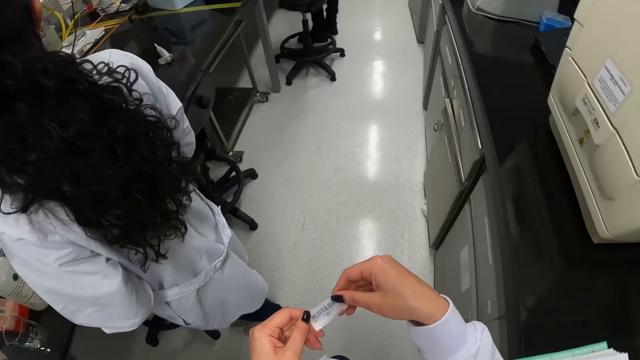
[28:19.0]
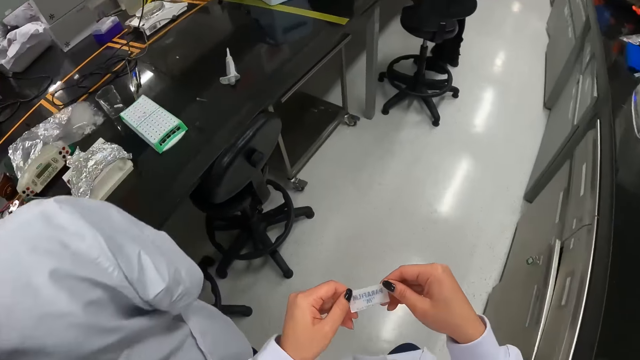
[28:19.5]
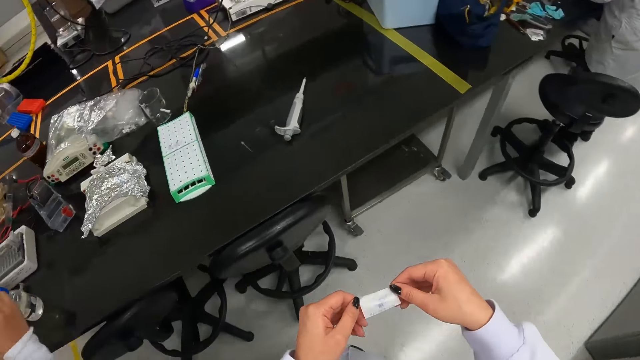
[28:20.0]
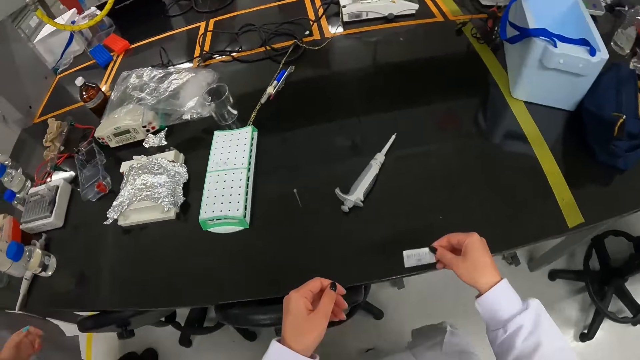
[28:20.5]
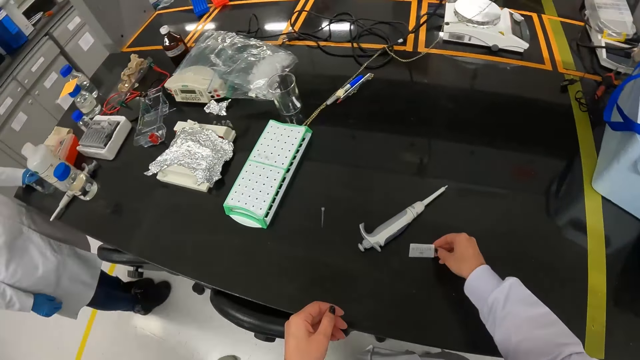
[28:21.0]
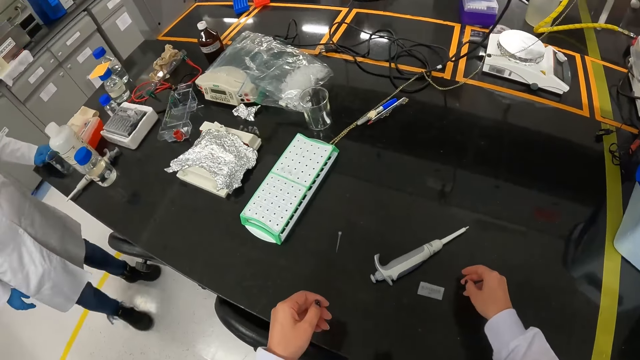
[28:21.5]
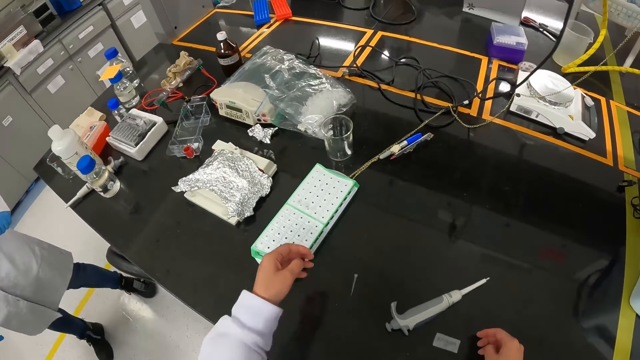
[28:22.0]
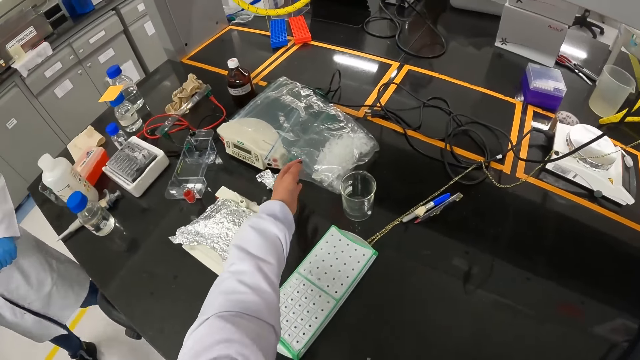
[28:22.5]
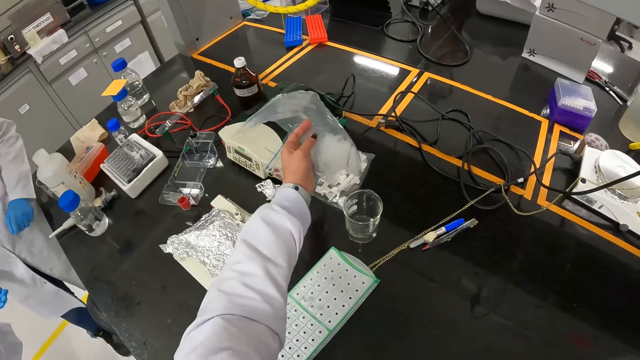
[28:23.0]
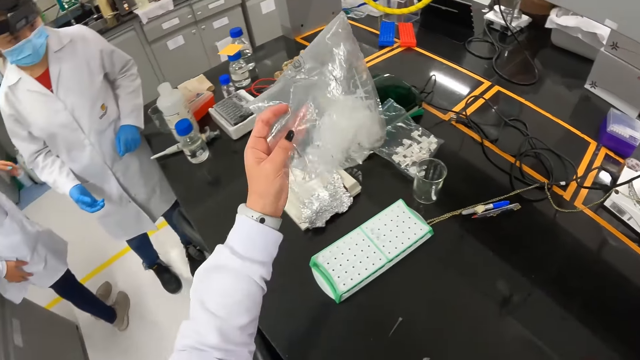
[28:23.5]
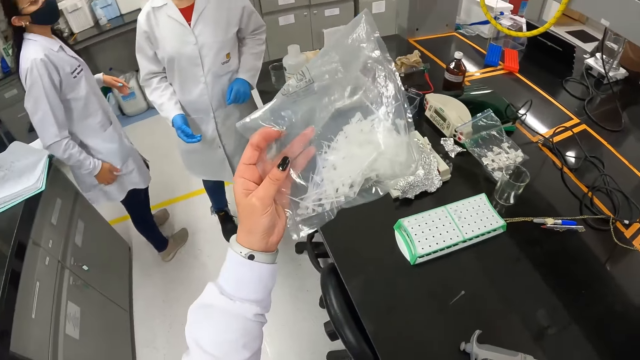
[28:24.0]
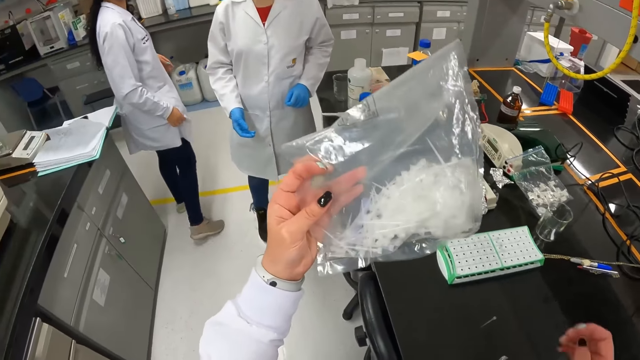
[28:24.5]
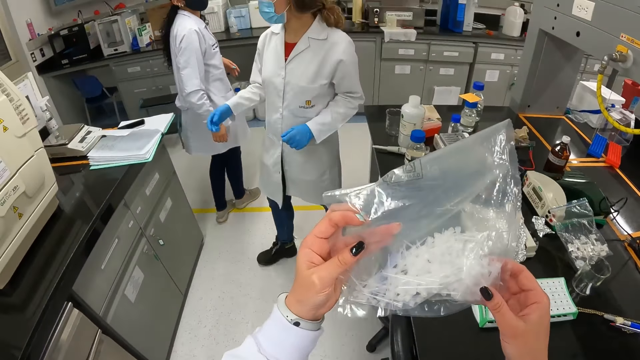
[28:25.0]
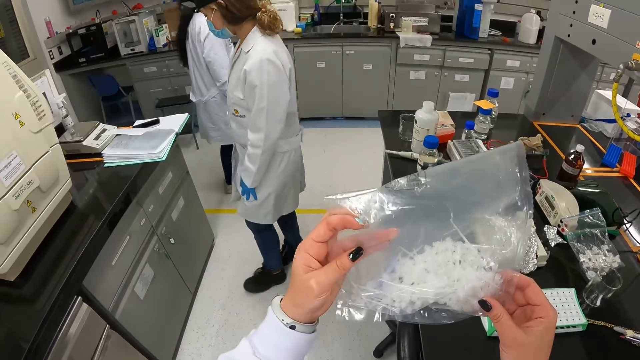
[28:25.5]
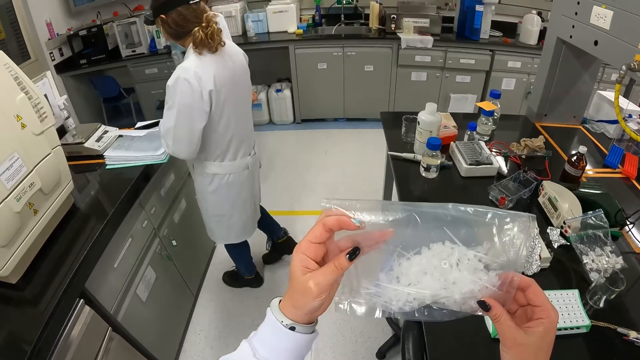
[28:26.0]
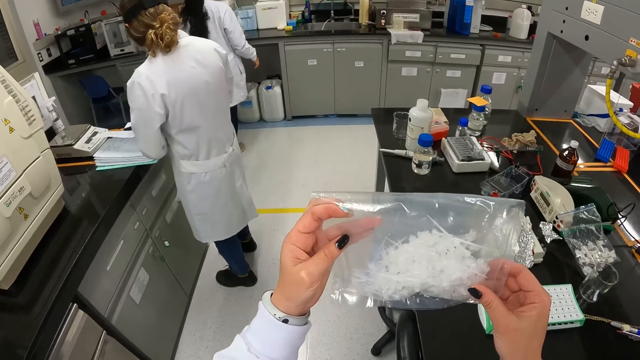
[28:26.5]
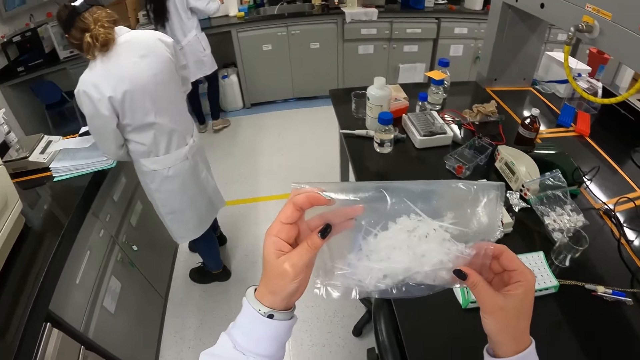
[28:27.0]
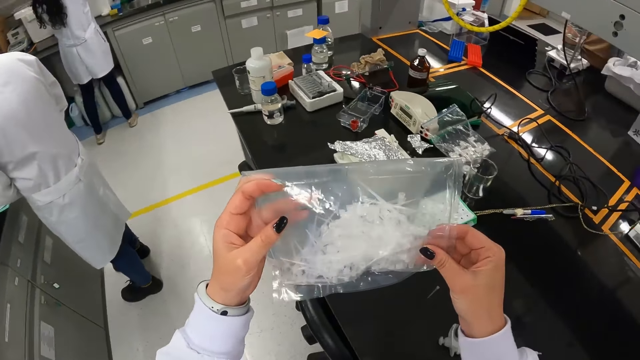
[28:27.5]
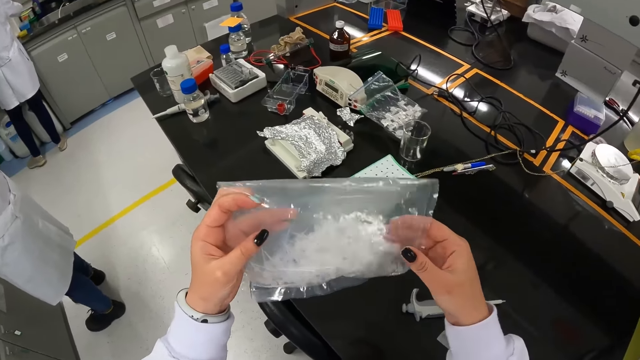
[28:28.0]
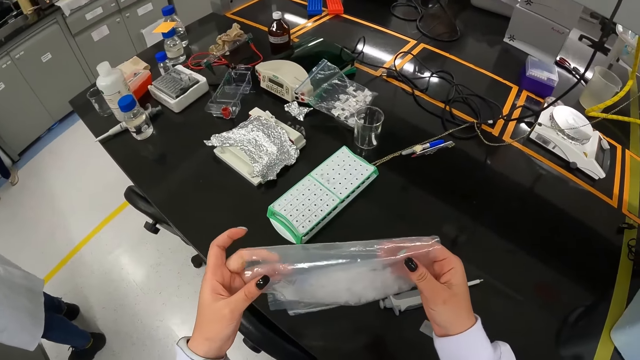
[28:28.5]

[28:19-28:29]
The camera wearer puts a sticker or piece of paper on the table. They pick a nylon of tubes on the table. They pick the paper. They look at the nylon. They hold the paper.

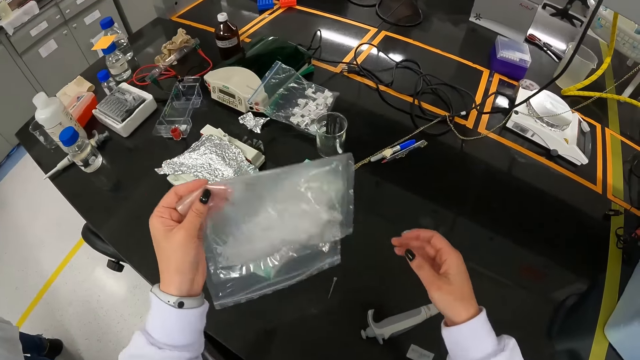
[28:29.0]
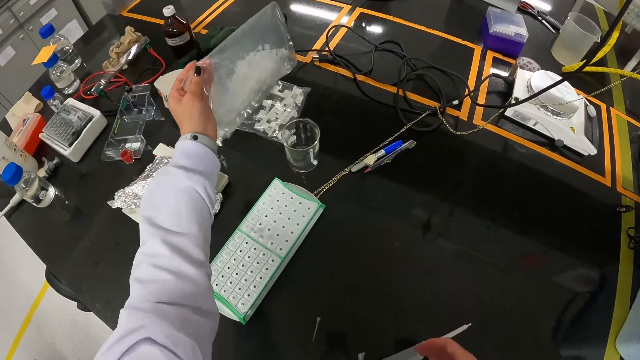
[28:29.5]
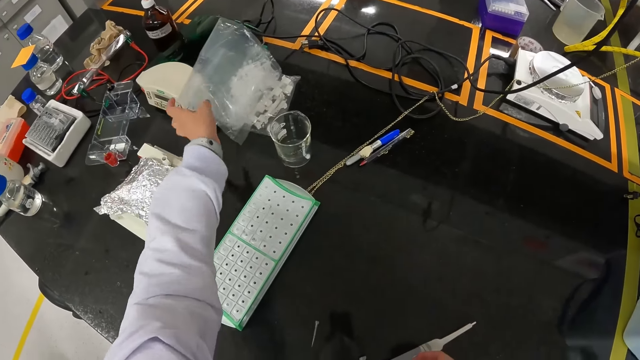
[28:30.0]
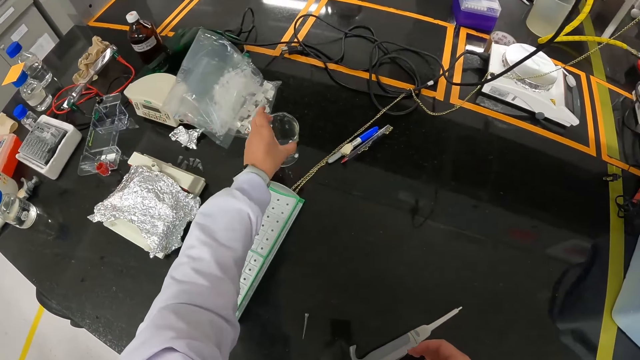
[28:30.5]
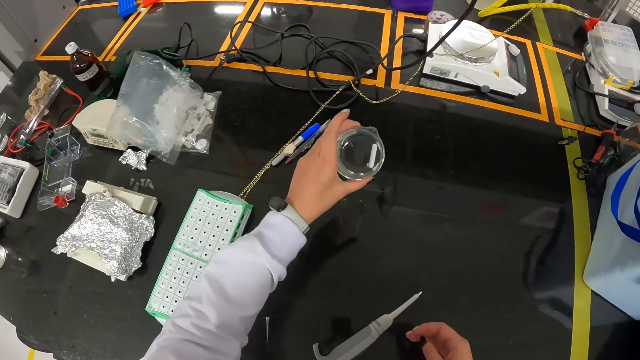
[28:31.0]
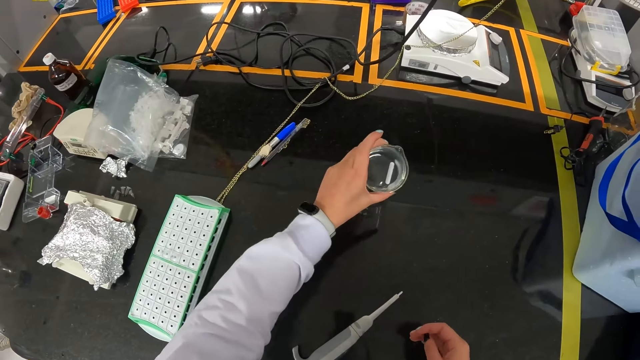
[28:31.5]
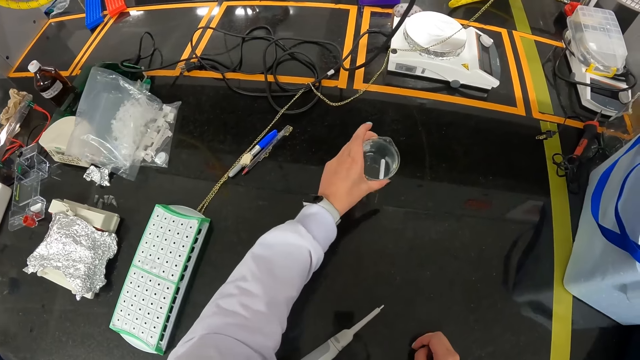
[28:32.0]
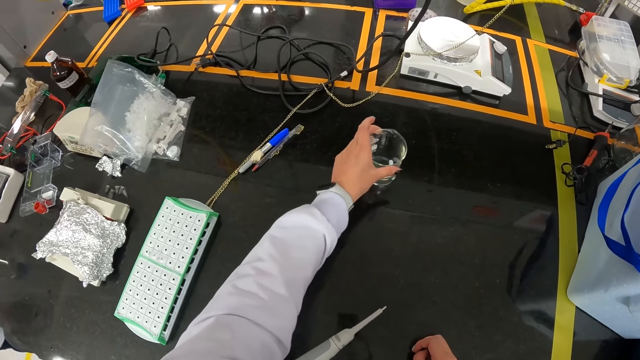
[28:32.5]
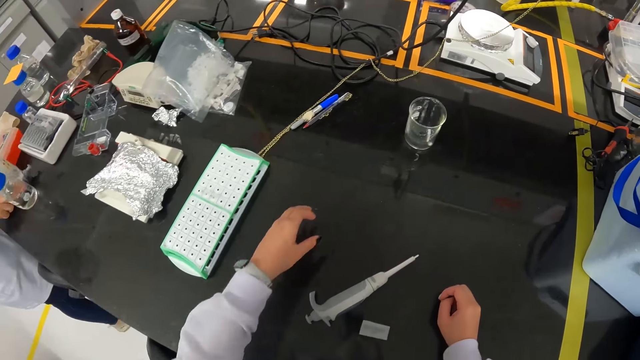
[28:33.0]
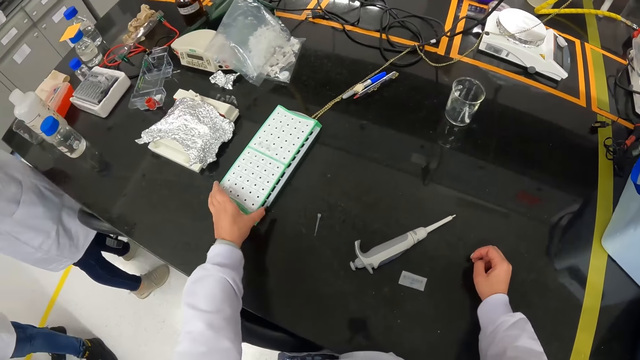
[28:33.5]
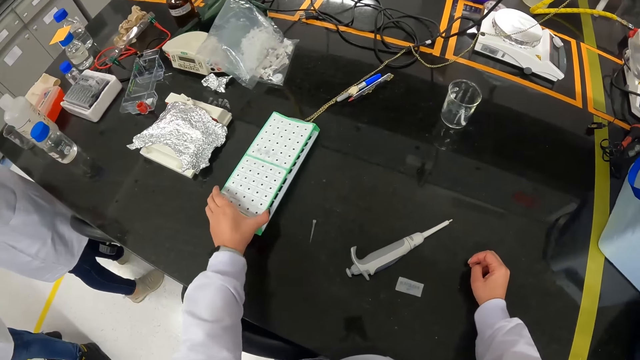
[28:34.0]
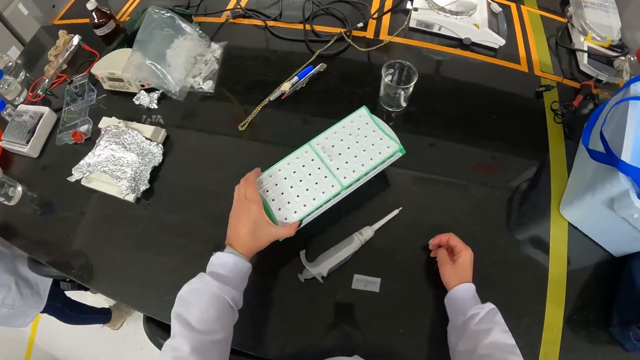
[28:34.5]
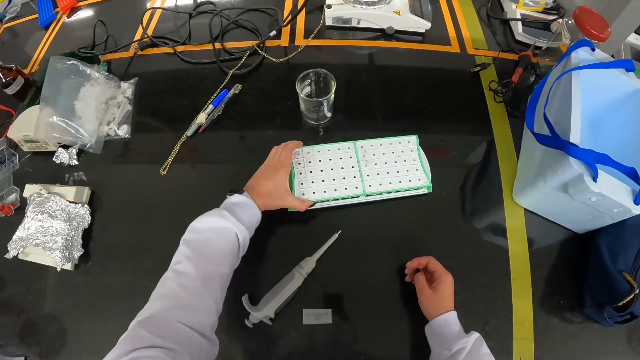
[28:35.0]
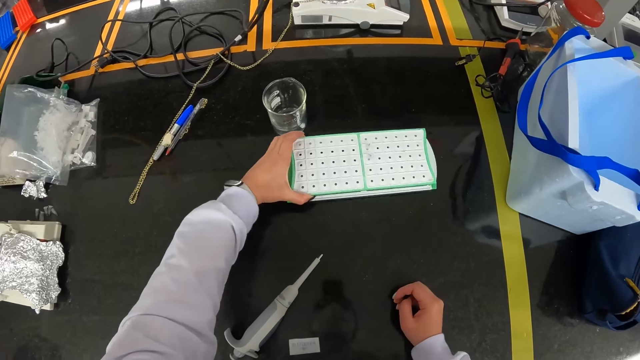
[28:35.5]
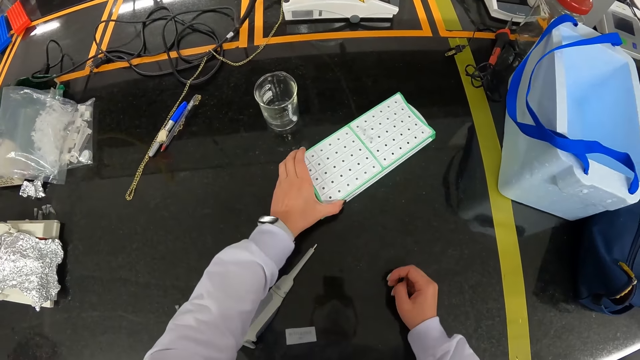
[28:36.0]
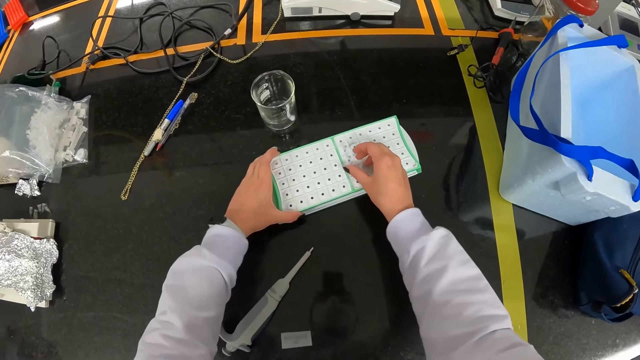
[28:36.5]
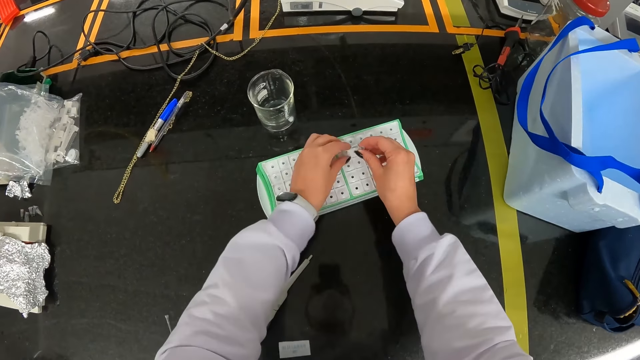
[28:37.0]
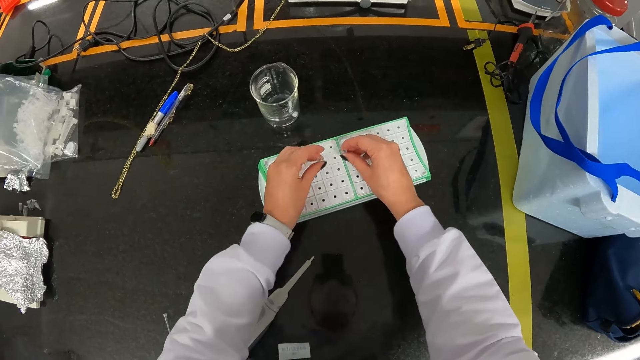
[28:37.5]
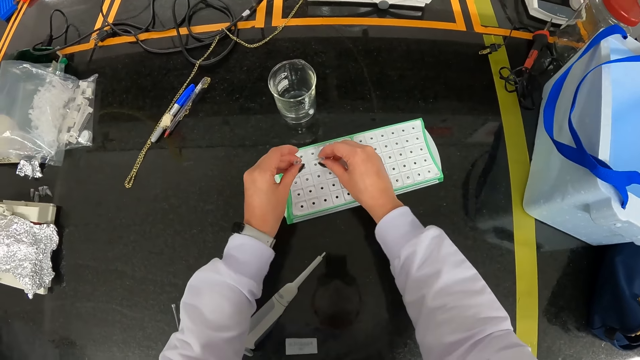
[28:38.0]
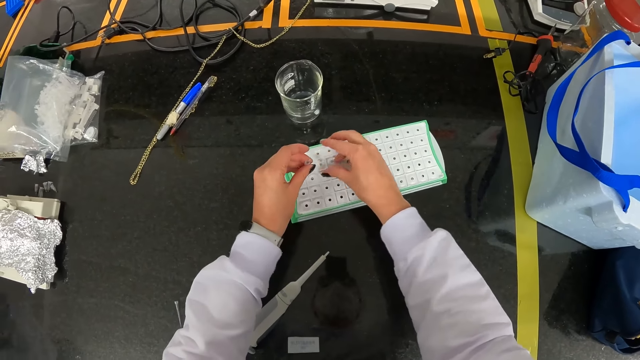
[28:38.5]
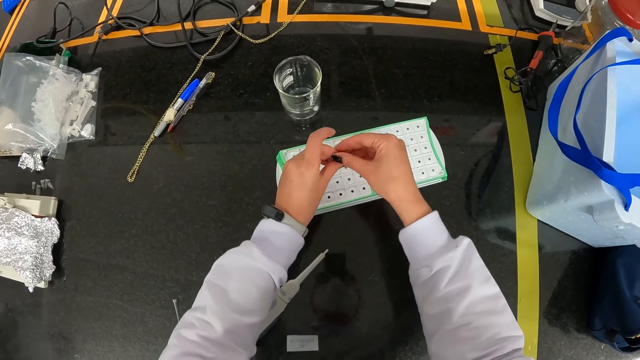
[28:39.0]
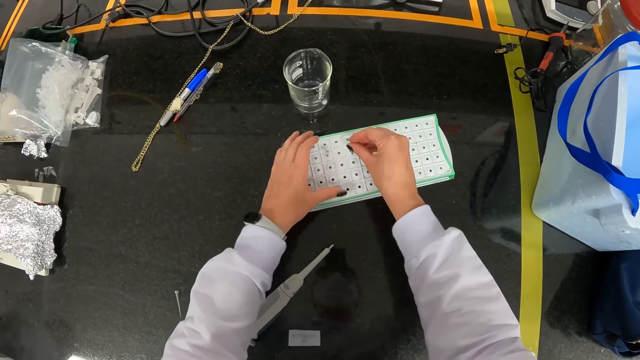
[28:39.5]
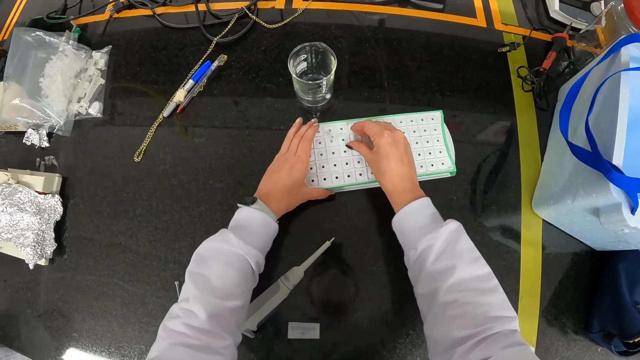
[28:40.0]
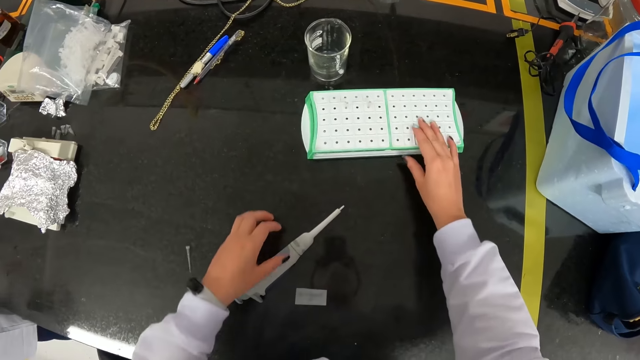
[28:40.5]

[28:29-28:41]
The camera wearer puts a nylon of tubes on the table. They place a paper on another paper. They pick a glass on the table, and put the glass on the table. They move a tube holder on the table. They pick the box, and place the box on the table. They pick a tube on the tube holder, and adjust the tube. They hold specimens. They put the tube on the tube holder.
